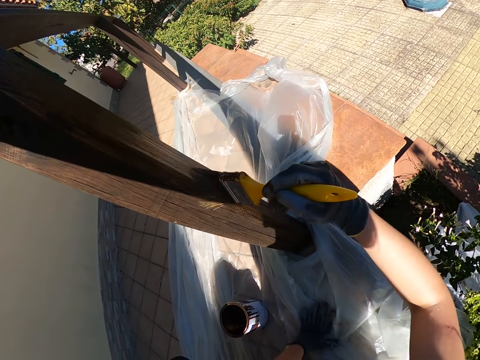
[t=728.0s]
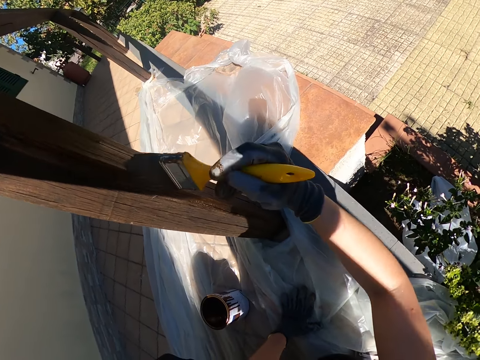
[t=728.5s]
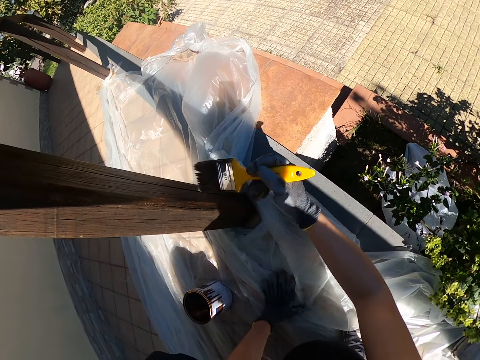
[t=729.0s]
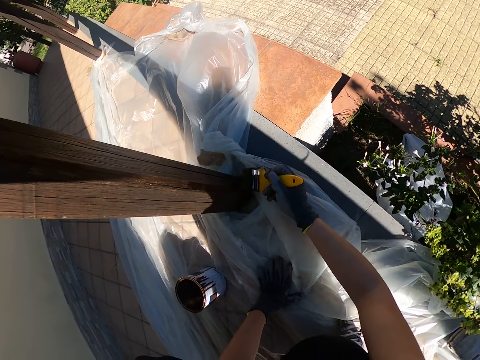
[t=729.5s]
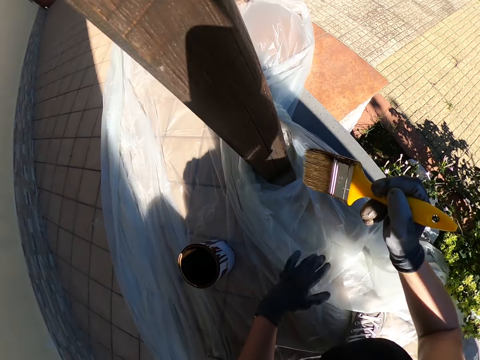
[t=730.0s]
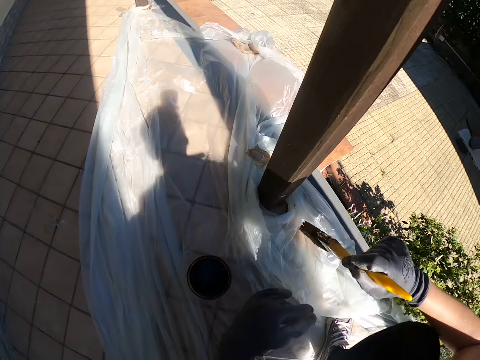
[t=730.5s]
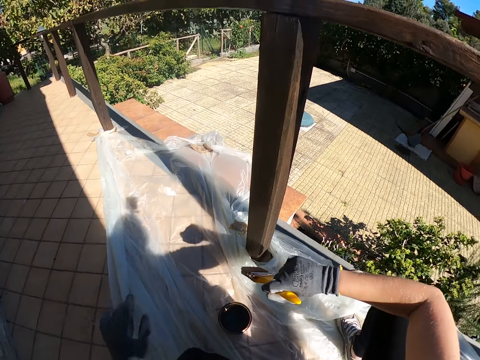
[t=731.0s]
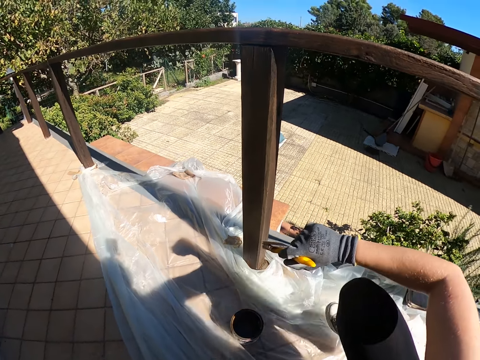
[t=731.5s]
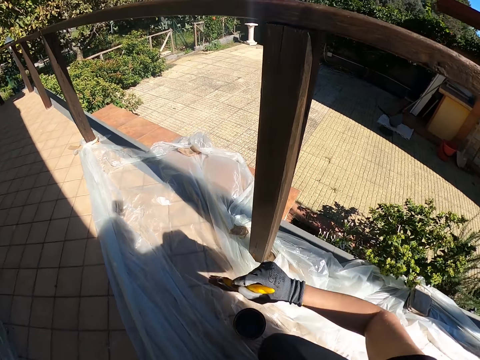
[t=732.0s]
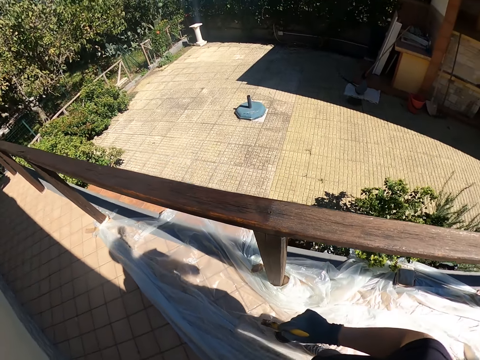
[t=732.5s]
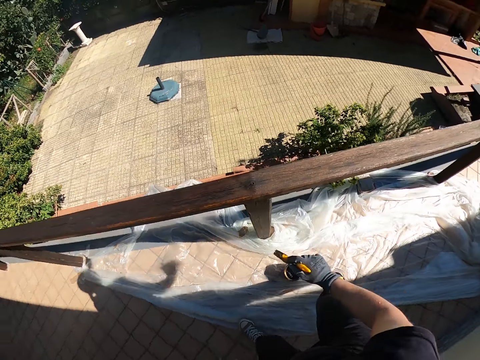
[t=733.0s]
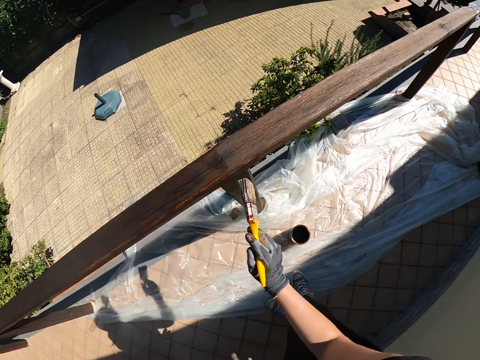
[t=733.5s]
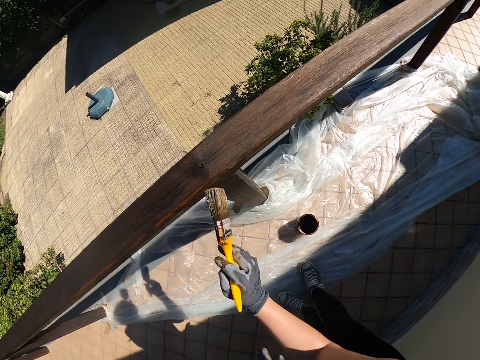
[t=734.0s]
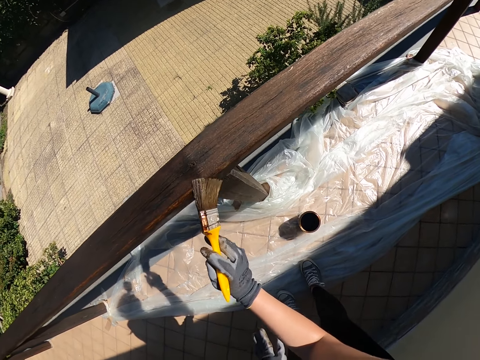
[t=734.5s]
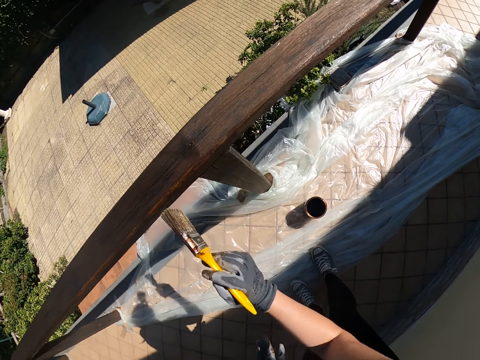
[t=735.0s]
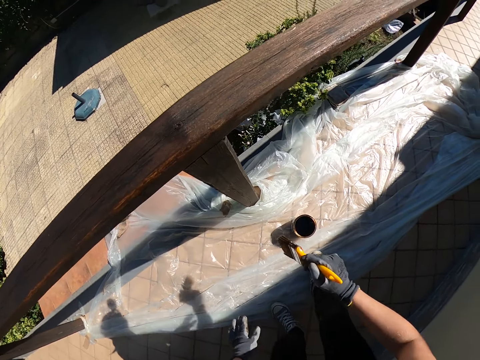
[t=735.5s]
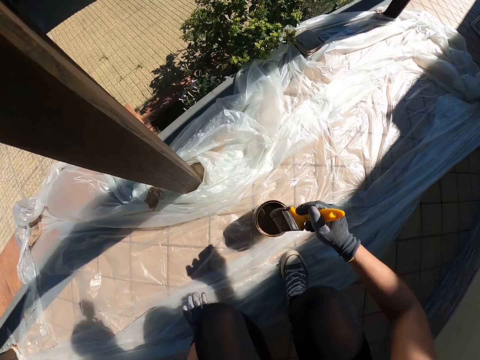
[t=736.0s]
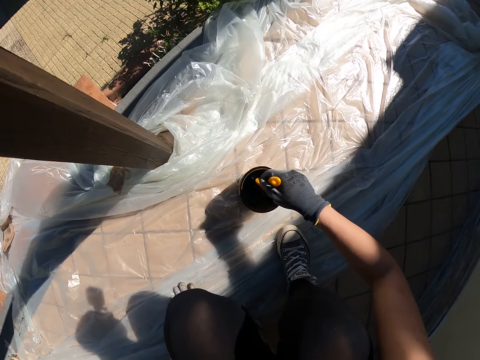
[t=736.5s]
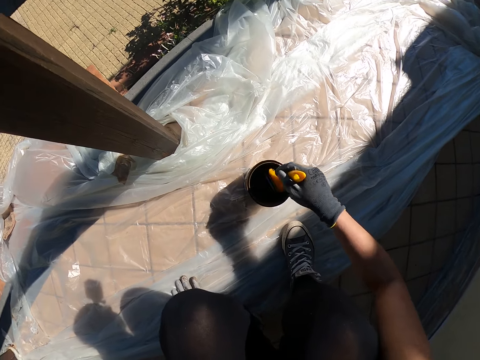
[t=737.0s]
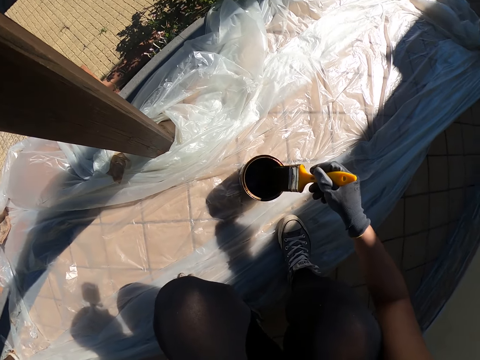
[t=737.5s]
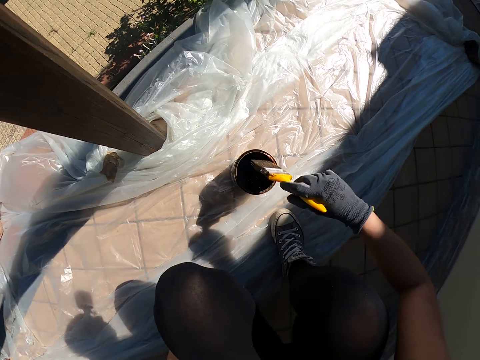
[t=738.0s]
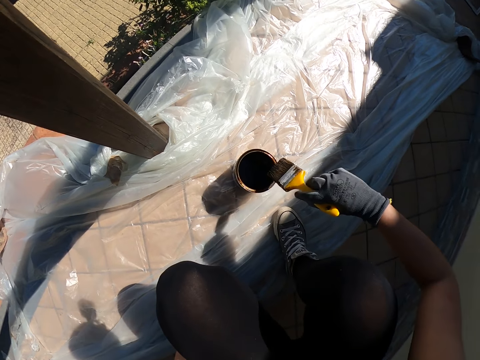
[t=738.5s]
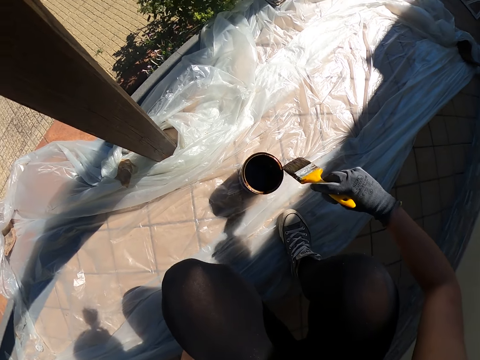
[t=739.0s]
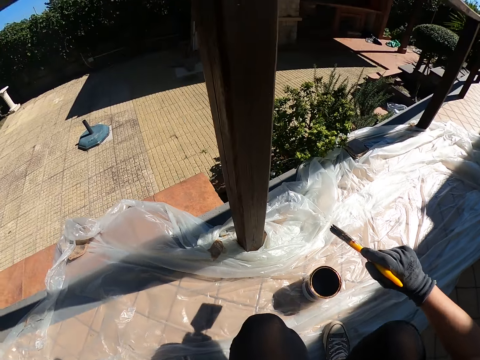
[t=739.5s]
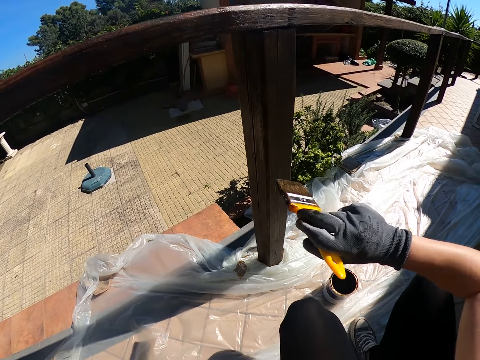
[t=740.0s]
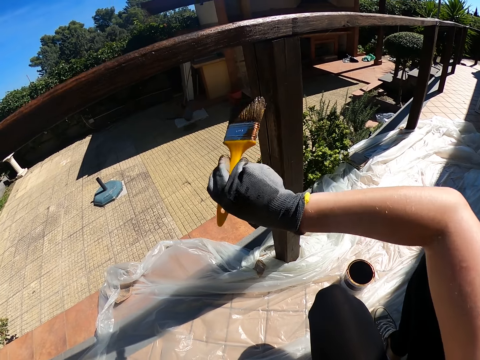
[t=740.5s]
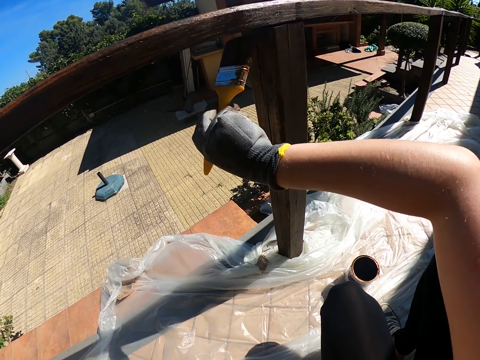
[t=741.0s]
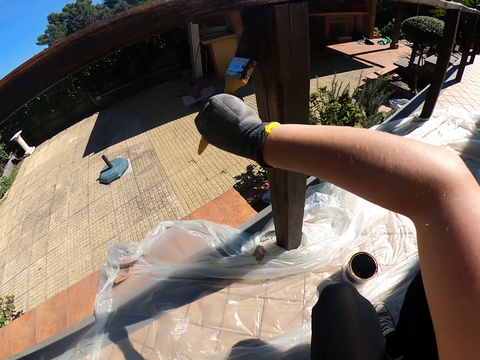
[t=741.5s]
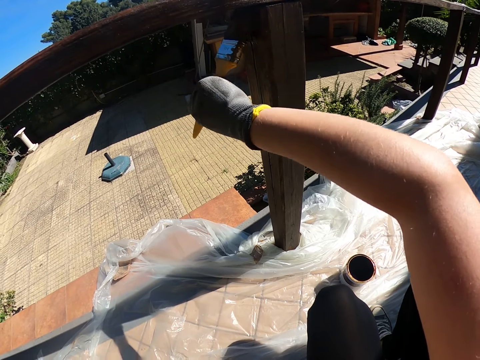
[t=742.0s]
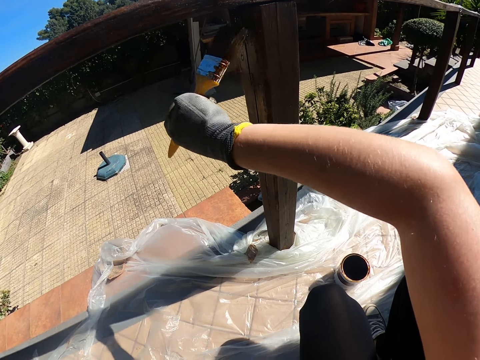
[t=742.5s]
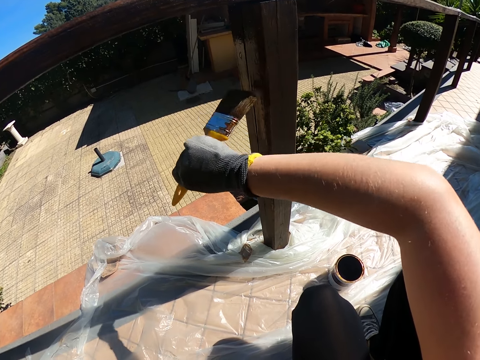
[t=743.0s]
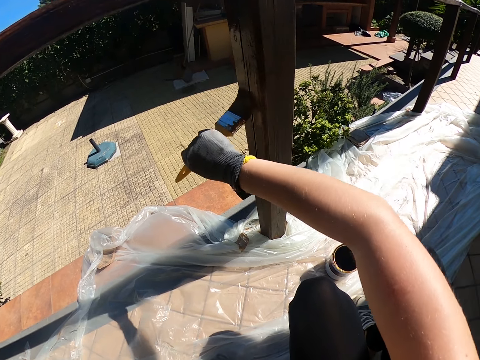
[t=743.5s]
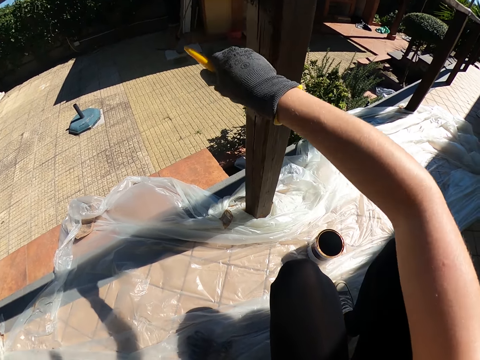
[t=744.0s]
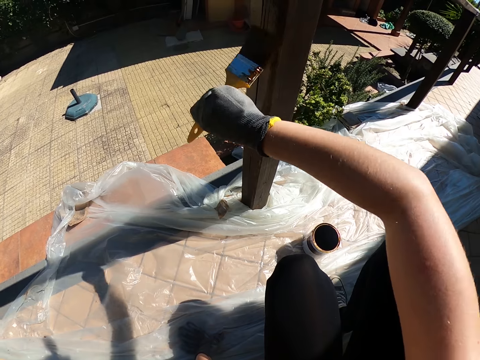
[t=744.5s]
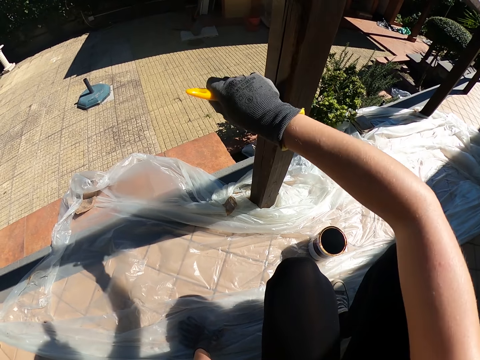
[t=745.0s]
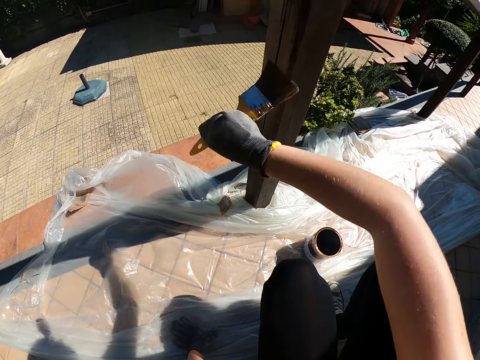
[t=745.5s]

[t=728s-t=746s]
The camera wearer stops painting again. He removes his left hand from the nylon on the ground. He takes a step back from the vertical panel he is painting. He stands upright from the ground. He continues to paint the side of the railing again with a brush. He stops painting again. He bends toward the paint container again. He takes paint from the paint container again. He rubs the paint brush on the inner side of the container again. He continues to paint the vertical panel of the wooden railing with a brush.

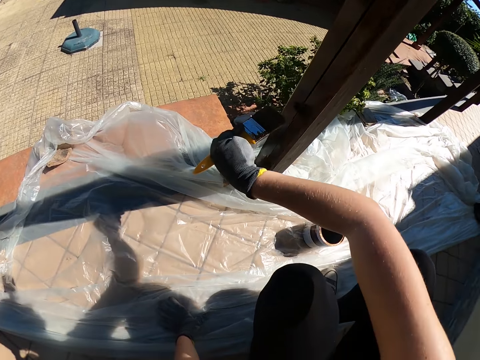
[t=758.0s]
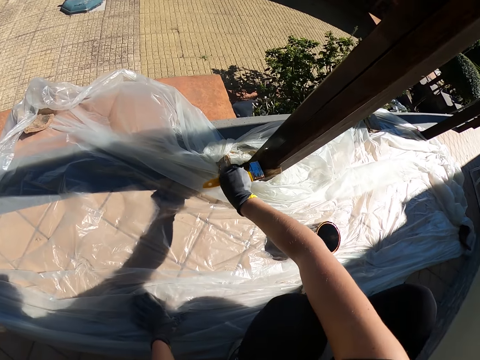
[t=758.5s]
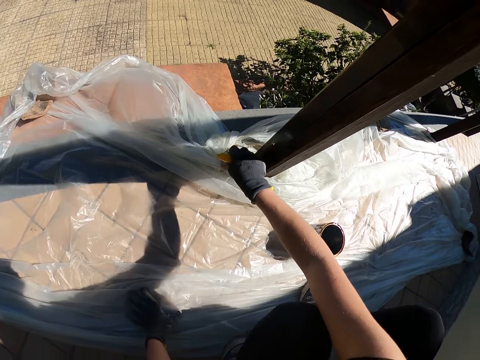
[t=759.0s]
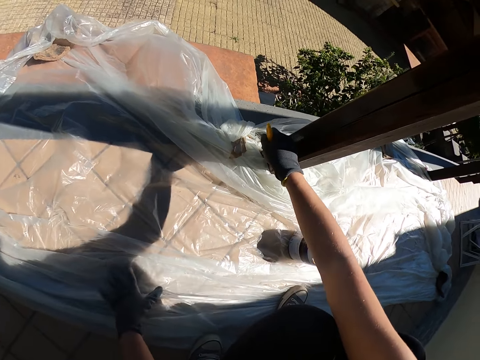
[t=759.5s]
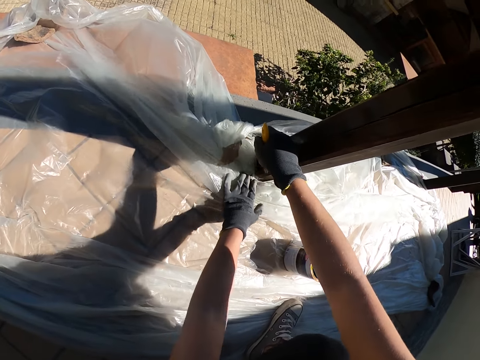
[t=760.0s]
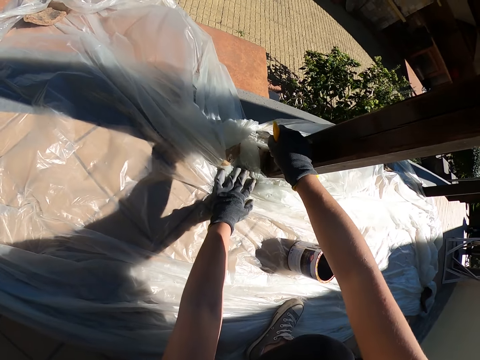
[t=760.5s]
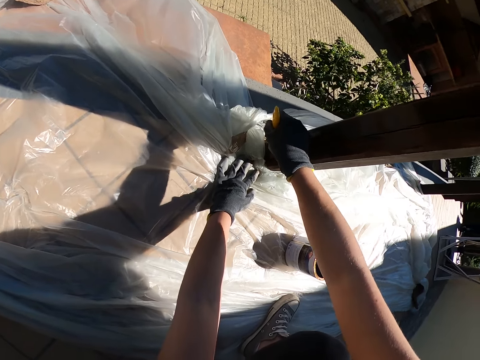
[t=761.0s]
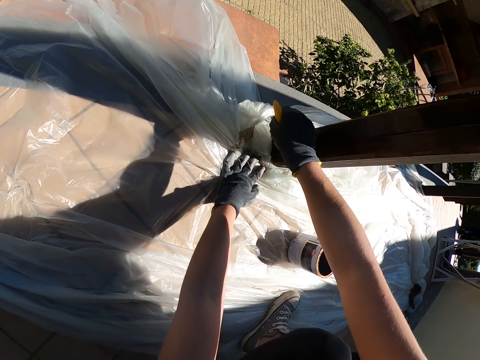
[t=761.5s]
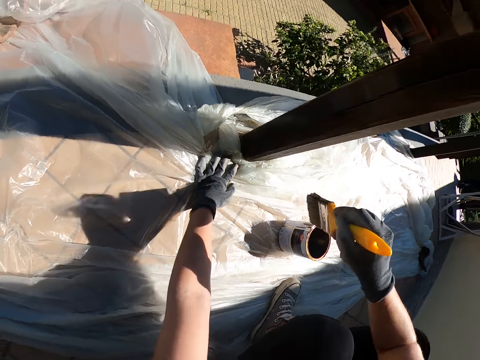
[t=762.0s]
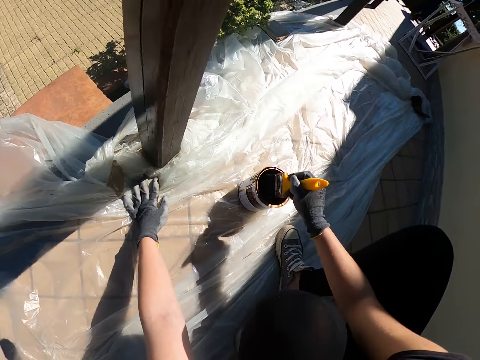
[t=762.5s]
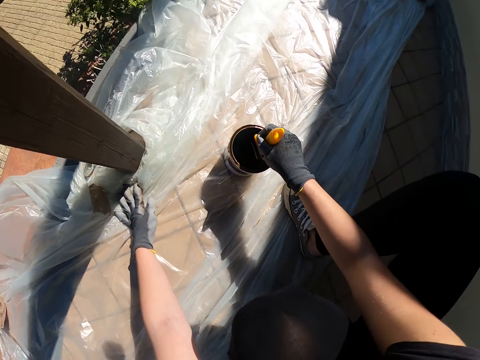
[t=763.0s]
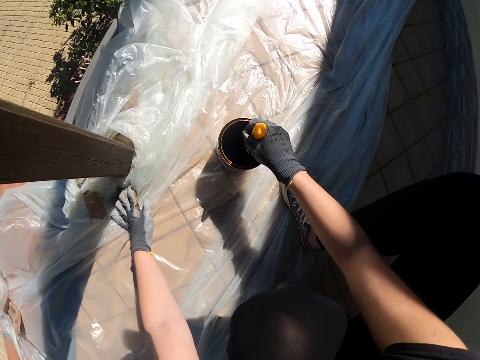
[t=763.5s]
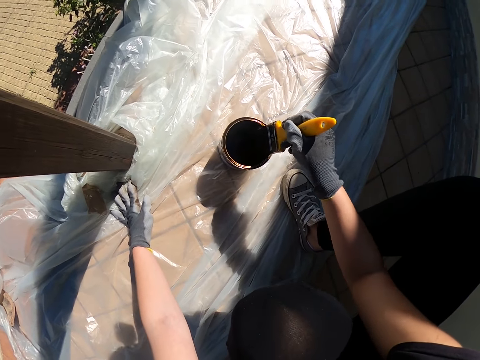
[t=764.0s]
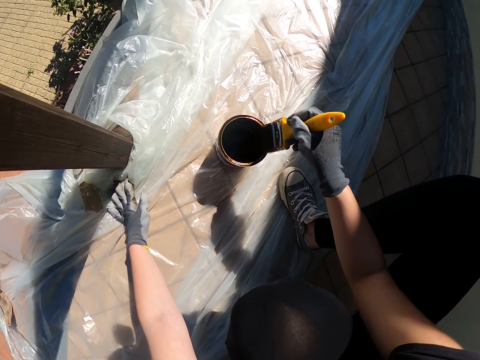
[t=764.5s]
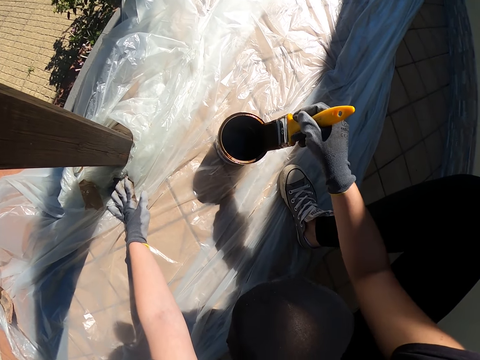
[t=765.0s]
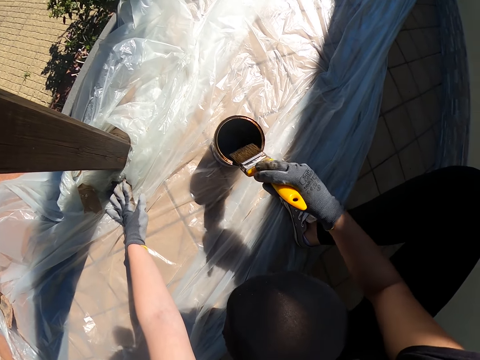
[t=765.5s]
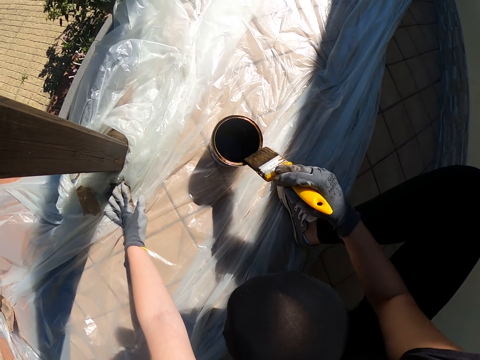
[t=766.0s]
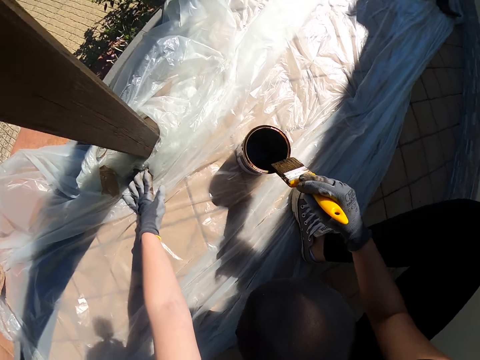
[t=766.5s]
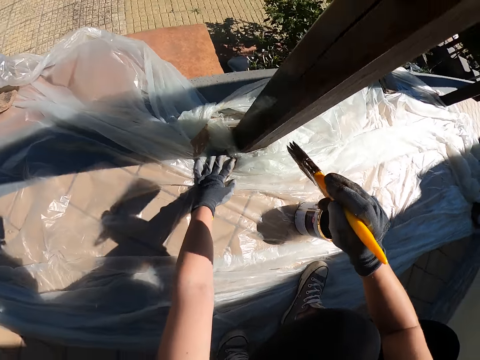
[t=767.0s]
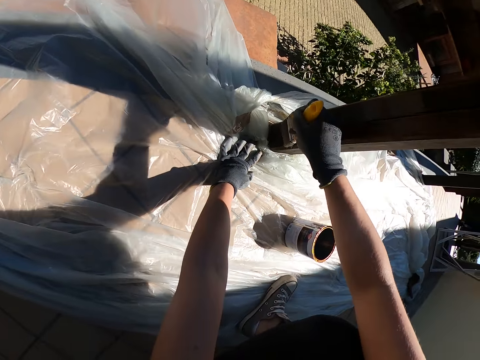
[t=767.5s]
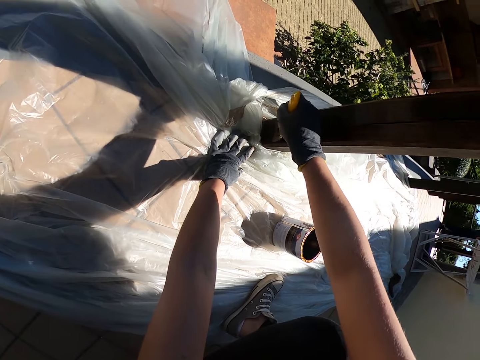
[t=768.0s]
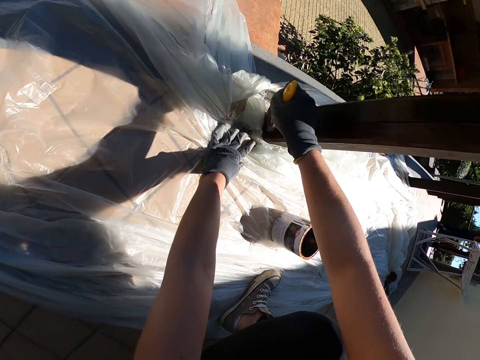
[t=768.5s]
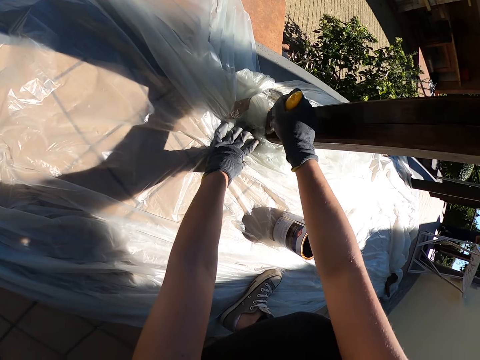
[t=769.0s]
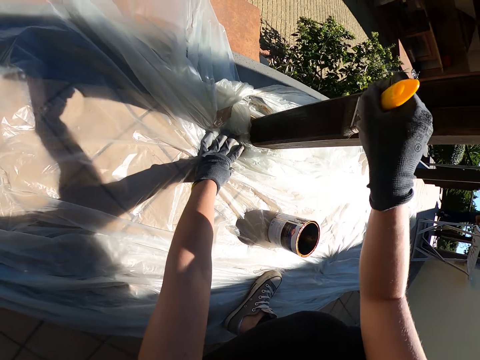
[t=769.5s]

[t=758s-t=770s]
The camera wearer places his left hand on the nylon for a while. He holds the nylon paper. He takes paint from the paint container again. He rubs the paint brush on the inner side of the container again. He continues to paint the vertical panel of the railing with a brush.
